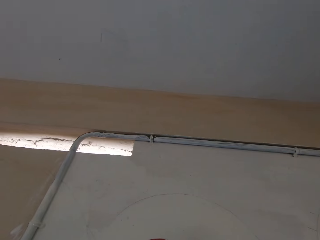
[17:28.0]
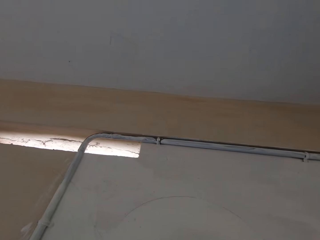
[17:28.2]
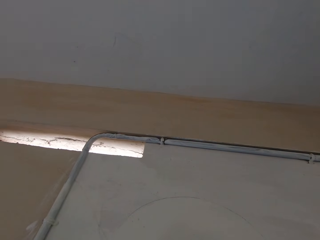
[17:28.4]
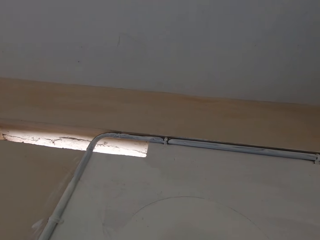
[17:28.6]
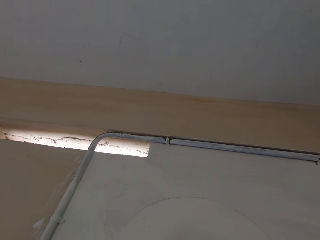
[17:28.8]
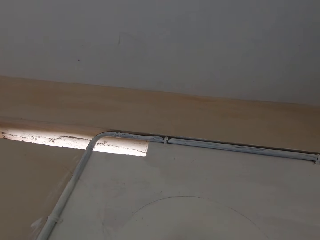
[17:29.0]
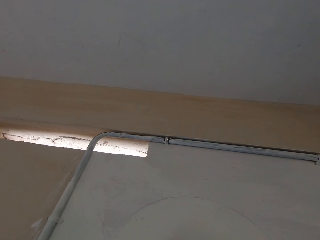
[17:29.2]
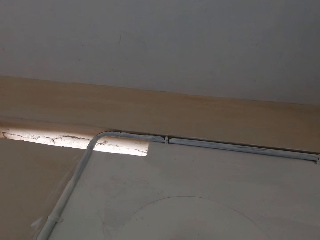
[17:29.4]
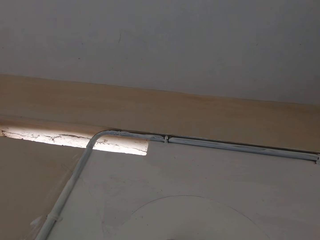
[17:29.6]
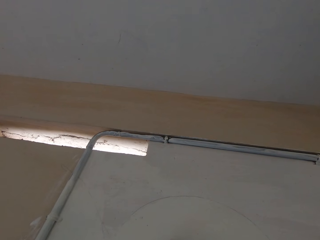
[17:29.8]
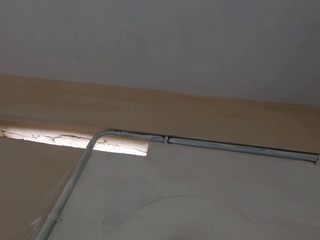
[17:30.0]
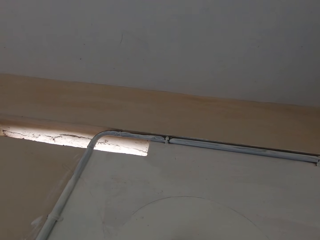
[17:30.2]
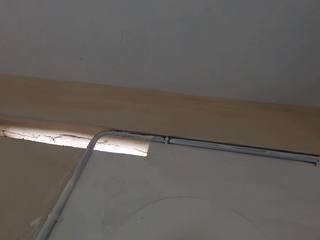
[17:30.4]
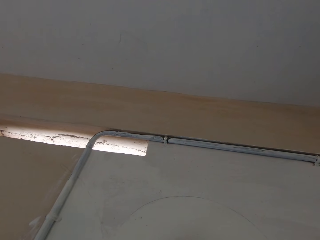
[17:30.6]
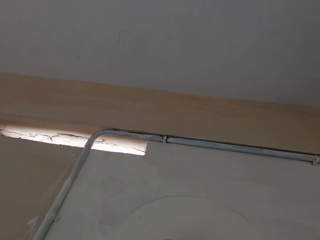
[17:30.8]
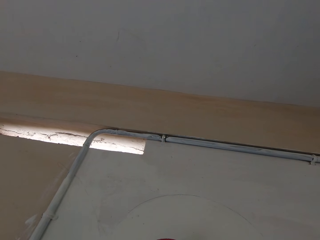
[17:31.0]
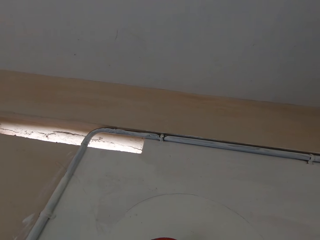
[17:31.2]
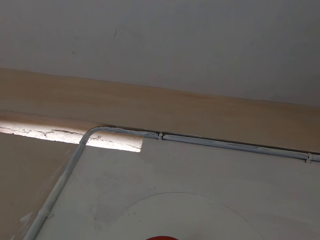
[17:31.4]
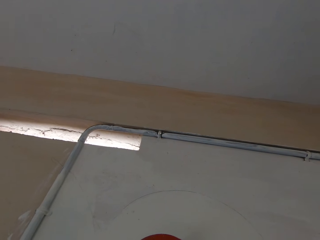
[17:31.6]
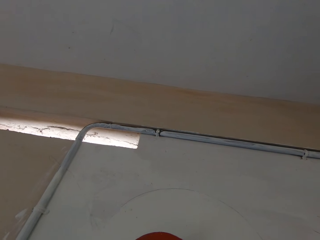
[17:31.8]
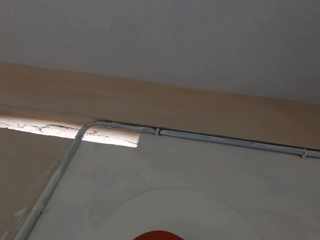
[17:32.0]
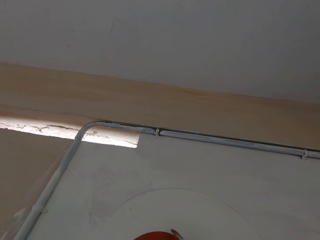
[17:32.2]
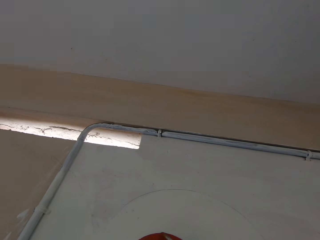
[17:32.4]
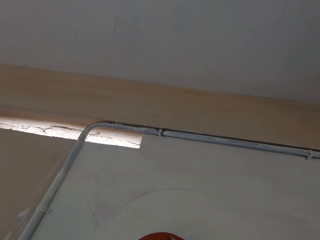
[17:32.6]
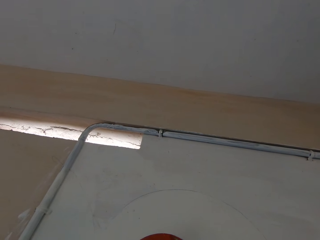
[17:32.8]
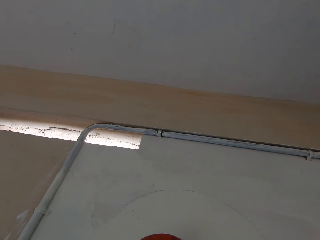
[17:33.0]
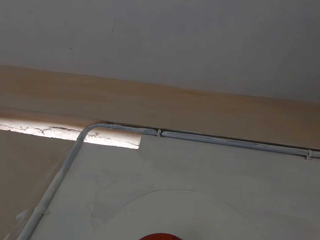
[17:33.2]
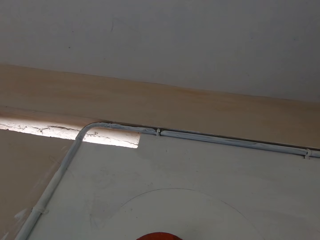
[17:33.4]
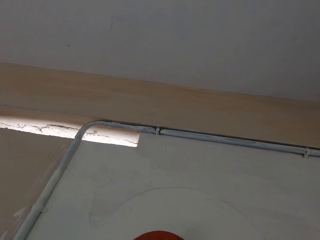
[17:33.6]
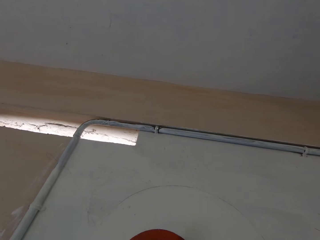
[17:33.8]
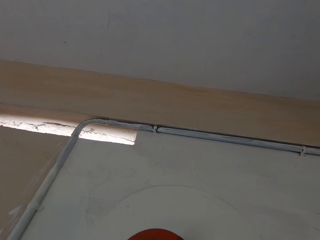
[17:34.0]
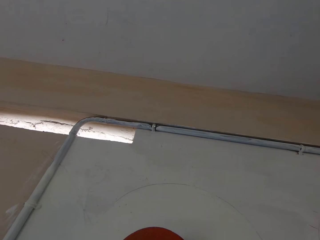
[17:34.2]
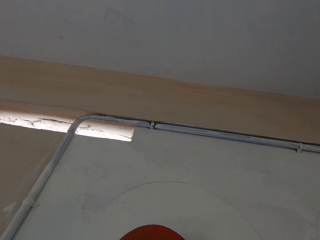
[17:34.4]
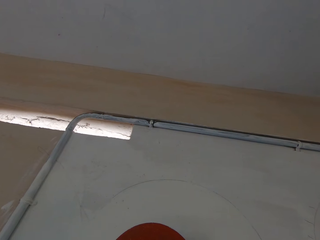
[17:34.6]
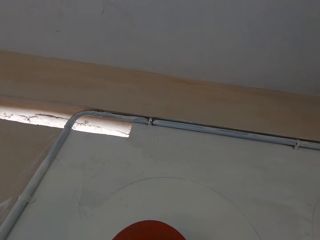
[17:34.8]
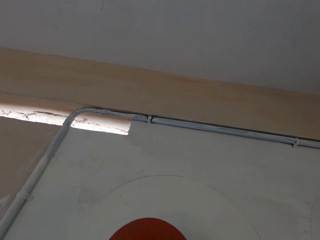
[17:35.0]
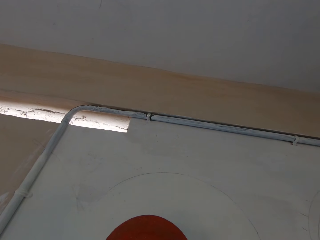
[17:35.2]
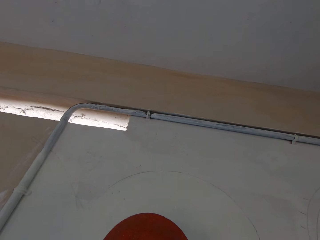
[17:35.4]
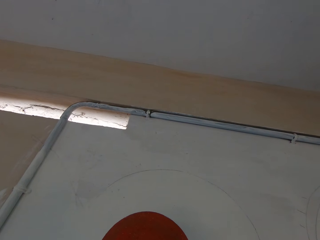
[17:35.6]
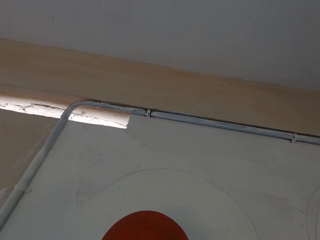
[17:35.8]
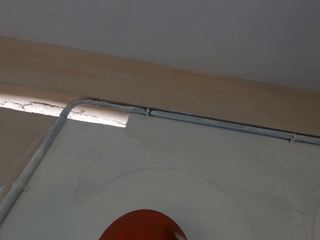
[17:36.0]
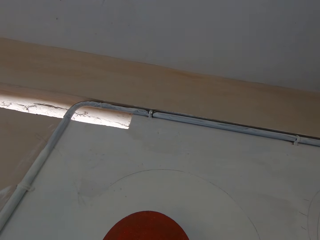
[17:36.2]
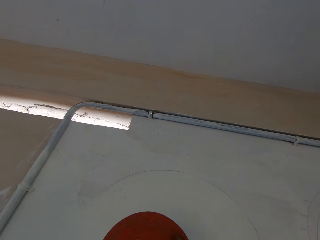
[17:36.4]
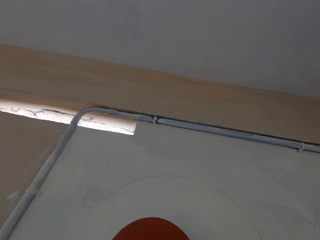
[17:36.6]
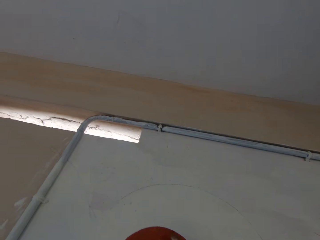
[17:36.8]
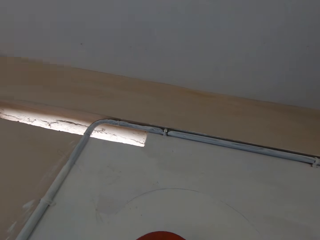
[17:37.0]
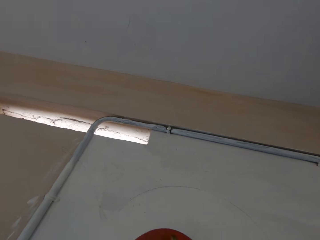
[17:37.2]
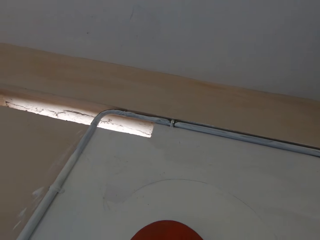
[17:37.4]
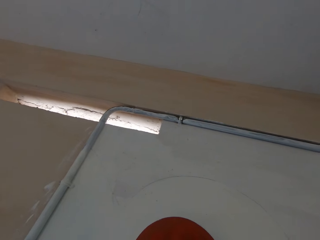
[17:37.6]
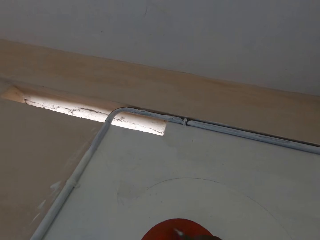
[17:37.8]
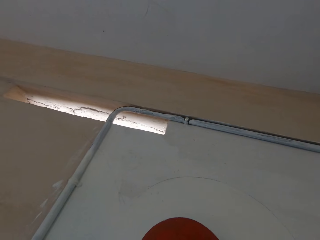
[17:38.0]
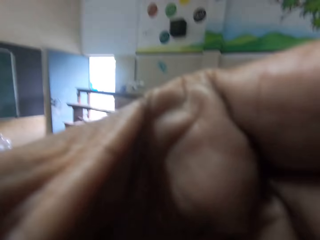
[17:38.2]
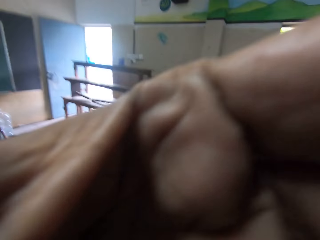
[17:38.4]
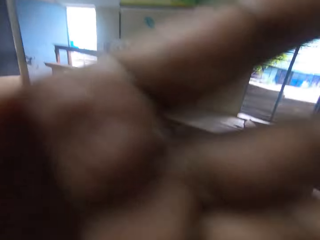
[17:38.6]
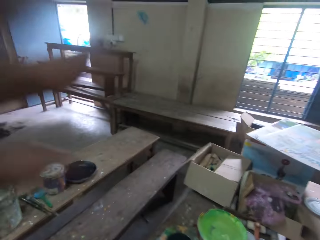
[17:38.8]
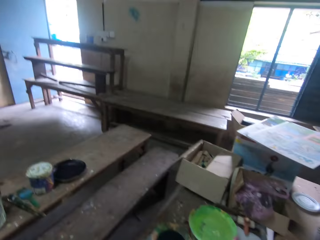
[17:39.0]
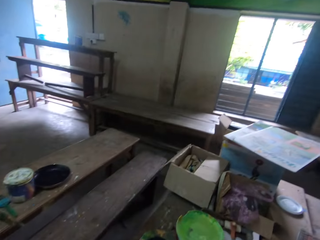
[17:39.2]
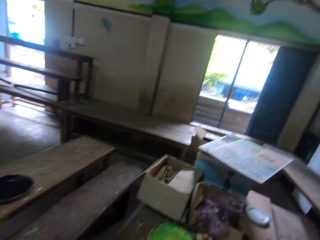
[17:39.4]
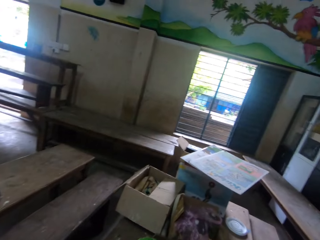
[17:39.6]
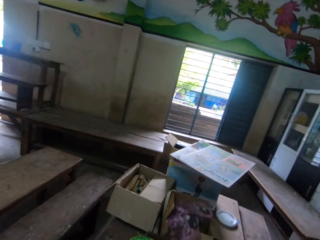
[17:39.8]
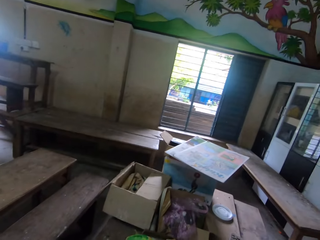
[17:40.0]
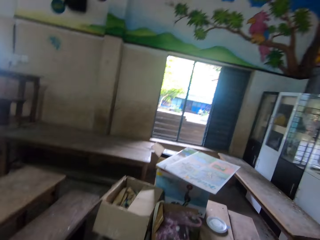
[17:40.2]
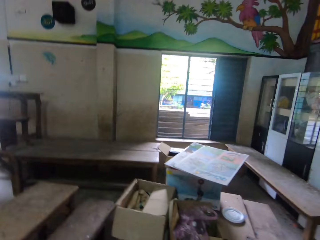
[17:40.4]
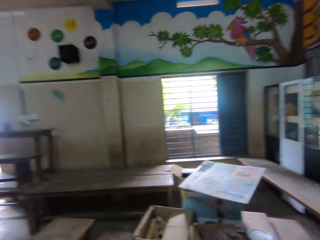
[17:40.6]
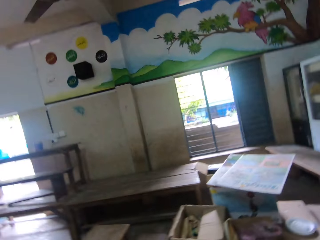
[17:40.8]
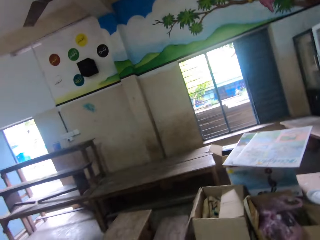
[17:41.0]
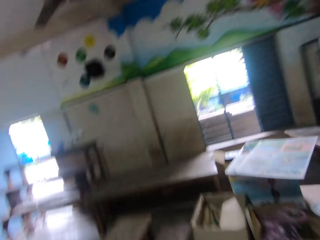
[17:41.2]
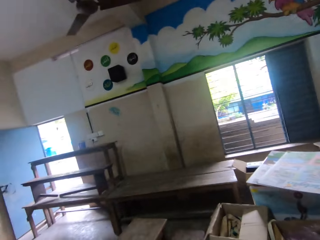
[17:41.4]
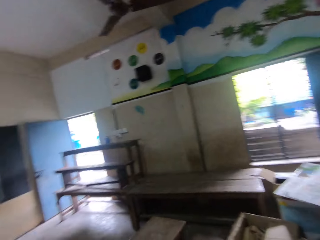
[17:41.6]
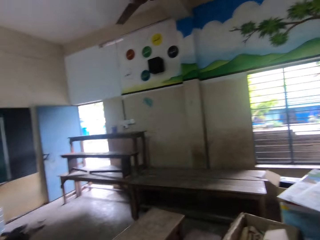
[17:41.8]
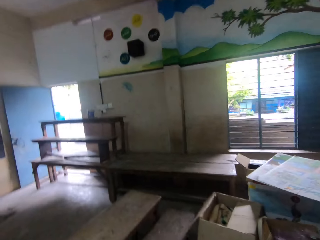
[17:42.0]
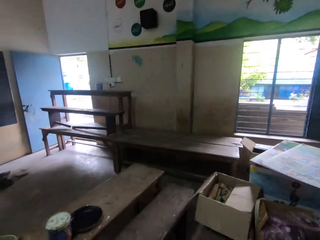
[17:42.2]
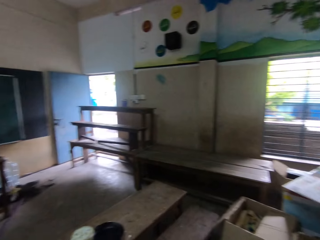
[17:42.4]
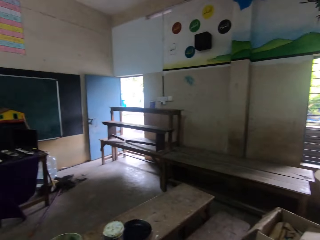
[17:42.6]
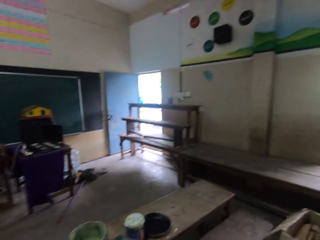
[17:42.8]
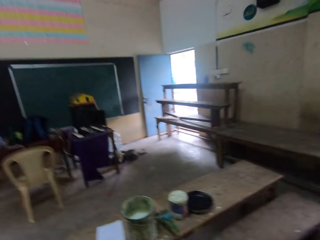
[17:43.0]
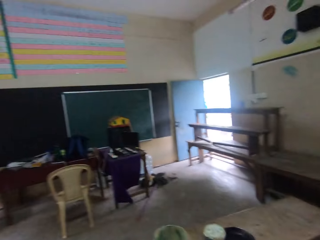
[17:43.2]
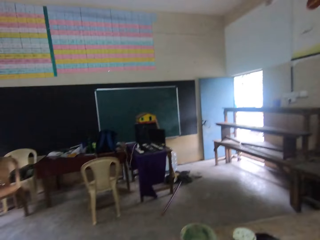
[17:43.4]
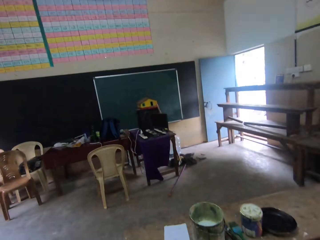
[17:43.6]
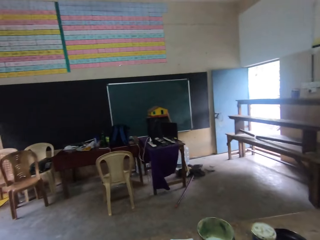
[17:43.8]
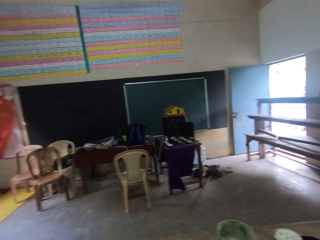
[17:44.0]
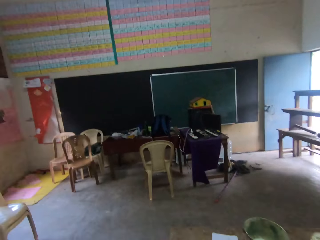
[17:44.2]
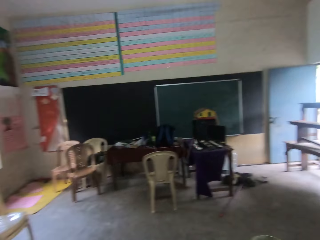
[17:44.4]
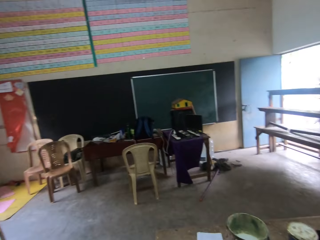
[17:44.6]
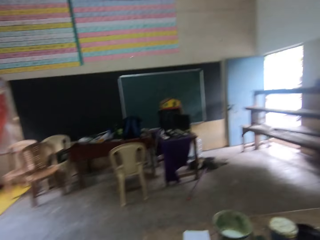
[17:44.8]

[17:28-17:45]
The camera wearer paints on a wall with a brush. He paints the wall with the paintbrush in his right hand. He aligns a camera with his hand. He stares around.

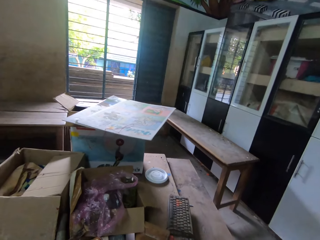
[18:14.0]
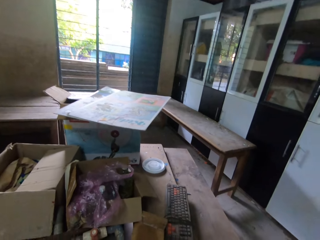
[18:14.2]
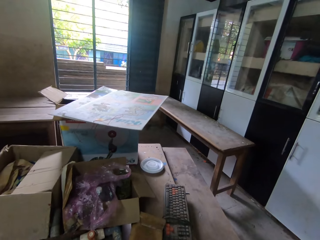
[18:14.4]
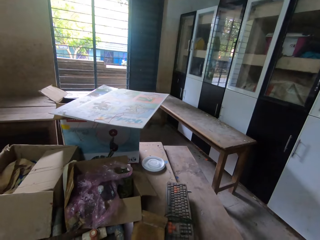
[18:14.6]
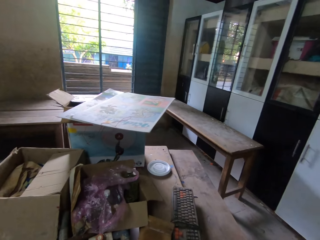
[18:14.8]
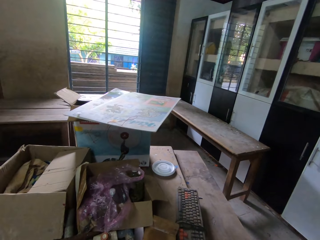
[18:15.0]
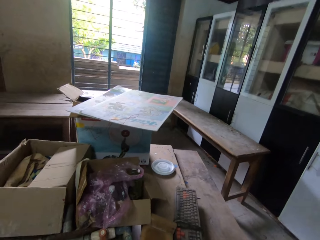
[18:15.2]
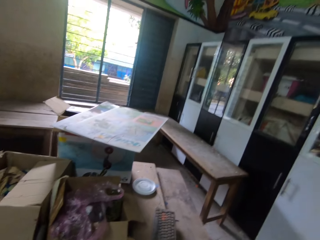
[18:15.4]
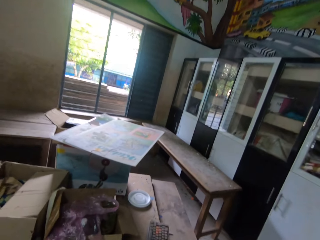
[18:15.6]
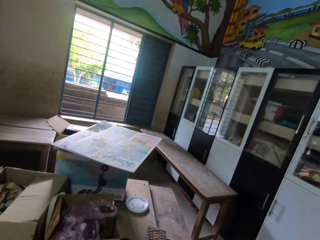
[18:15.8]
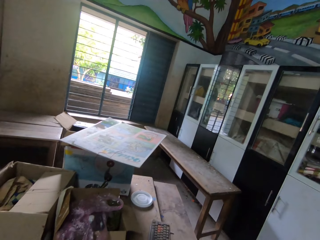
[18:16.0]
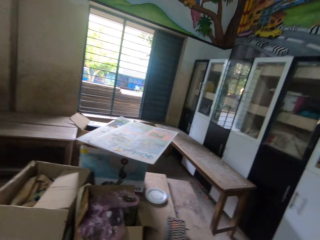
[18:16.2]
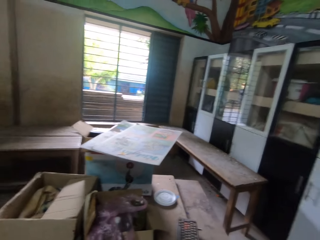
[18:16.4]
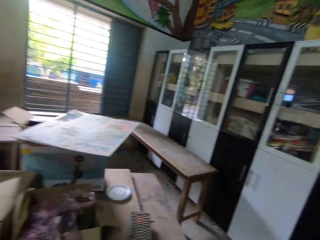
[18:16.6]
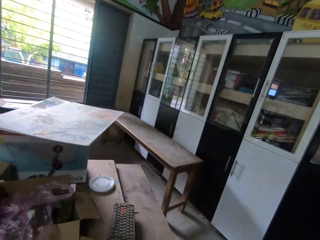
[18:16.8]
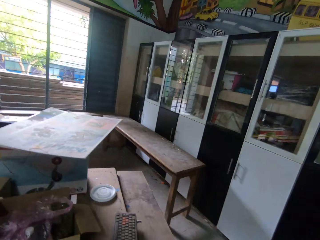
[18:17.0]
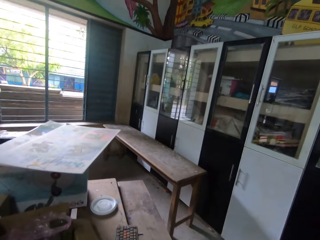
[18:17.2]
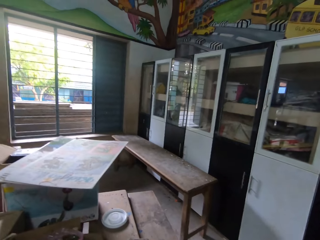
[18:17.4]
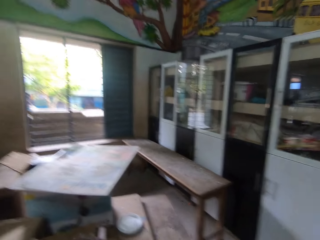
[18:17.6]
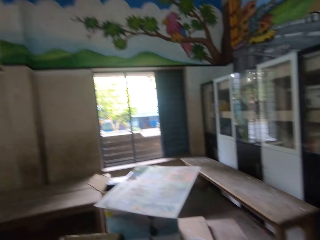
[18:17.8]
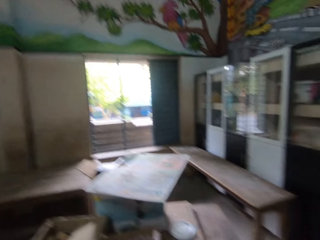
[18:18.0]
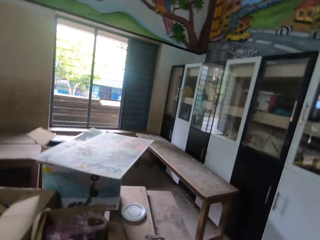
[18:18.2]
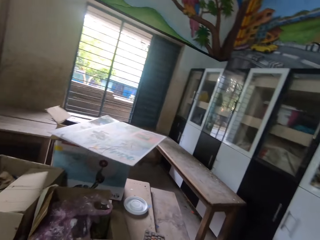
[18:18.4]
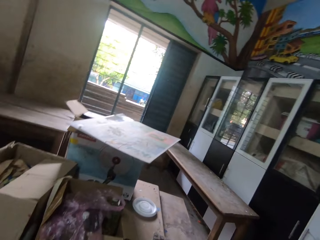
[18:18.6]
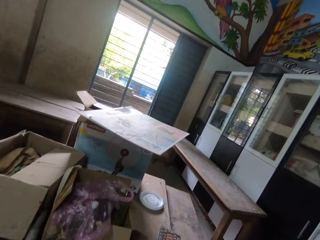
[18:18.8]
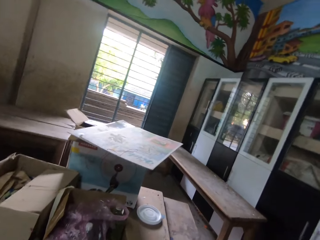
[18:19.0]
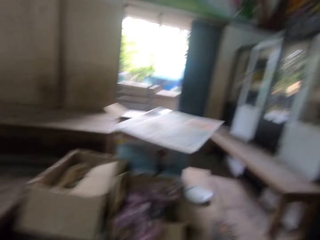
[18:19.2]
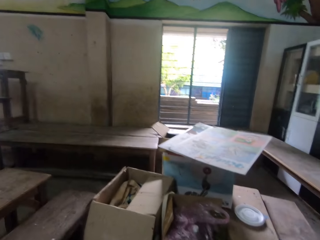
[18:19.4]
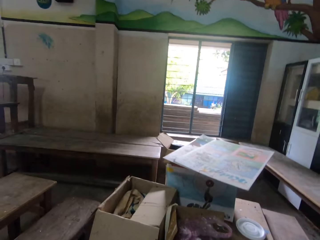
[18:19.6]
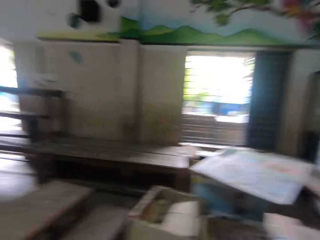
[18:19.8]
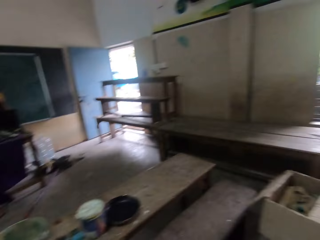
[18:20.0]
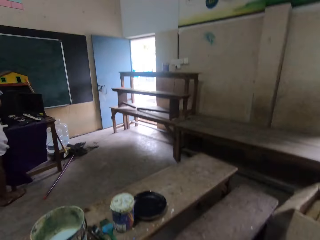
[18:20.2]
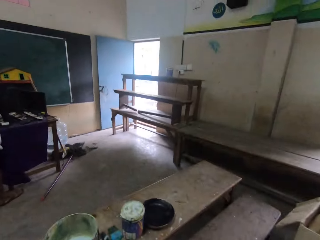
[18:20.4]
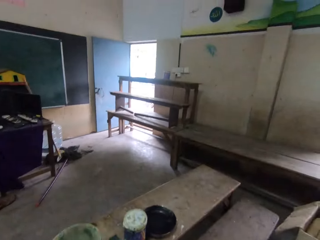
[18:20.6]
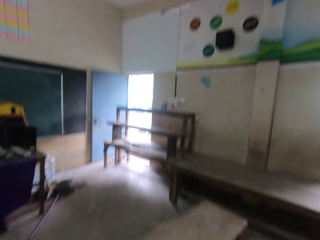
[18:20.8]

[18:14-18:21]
The camera wearer looks at the keyboard on the table. They look at the items on the table. They look at the art on the wall. They look through the window.
